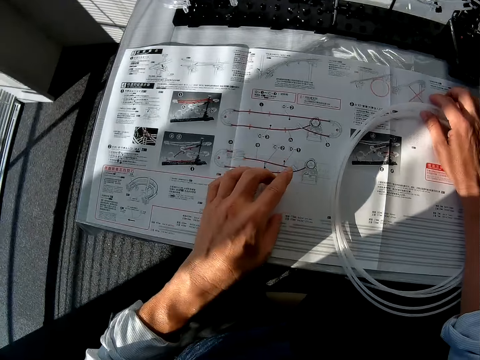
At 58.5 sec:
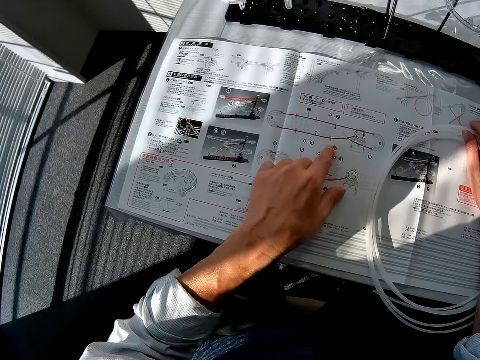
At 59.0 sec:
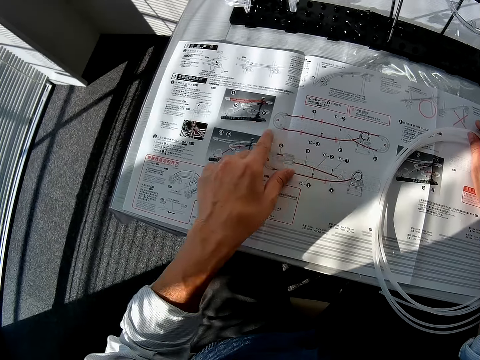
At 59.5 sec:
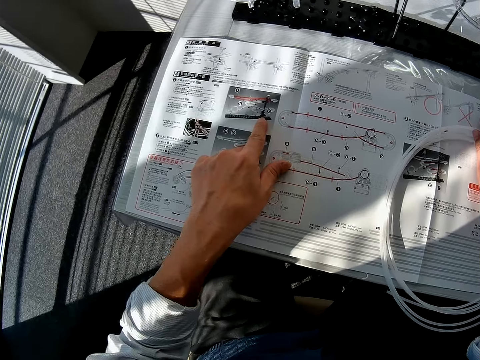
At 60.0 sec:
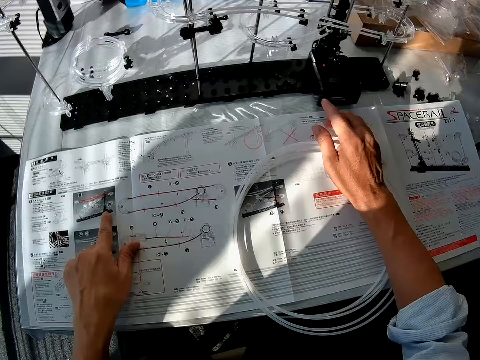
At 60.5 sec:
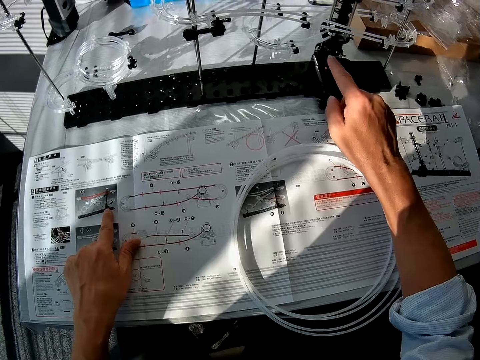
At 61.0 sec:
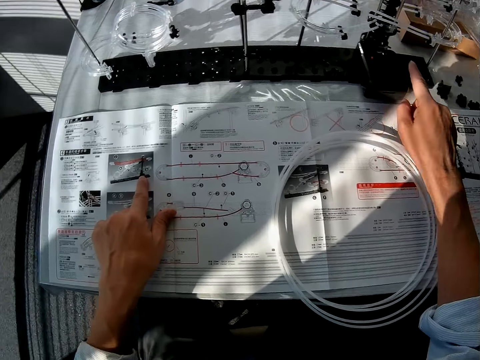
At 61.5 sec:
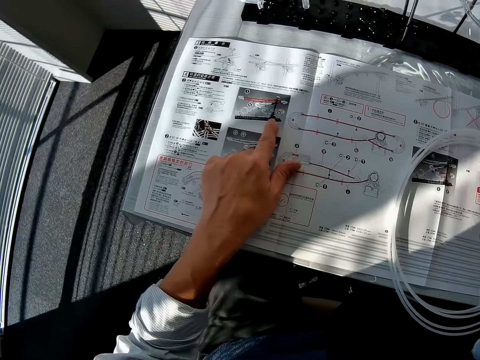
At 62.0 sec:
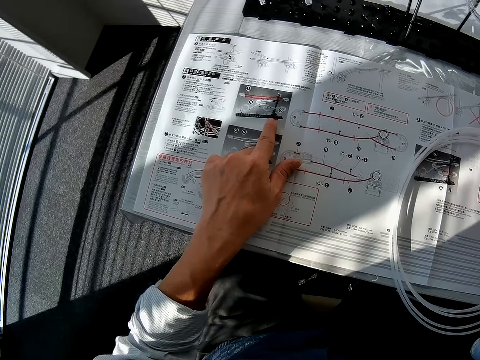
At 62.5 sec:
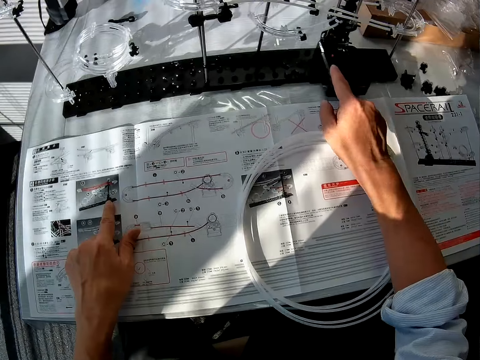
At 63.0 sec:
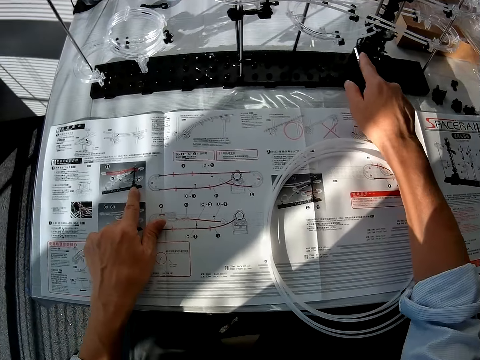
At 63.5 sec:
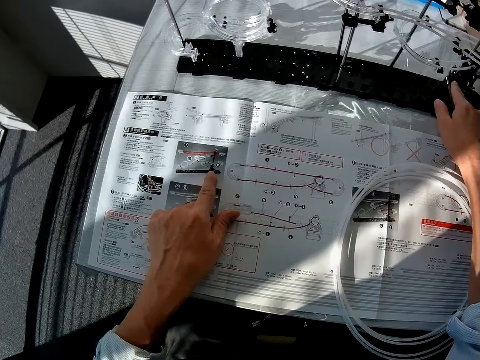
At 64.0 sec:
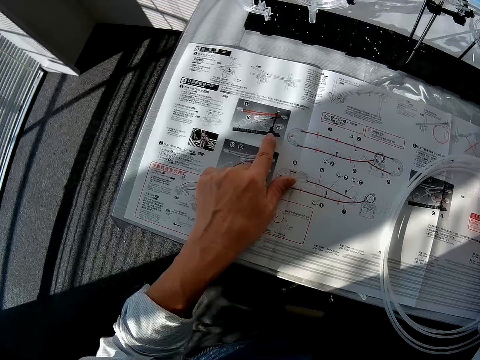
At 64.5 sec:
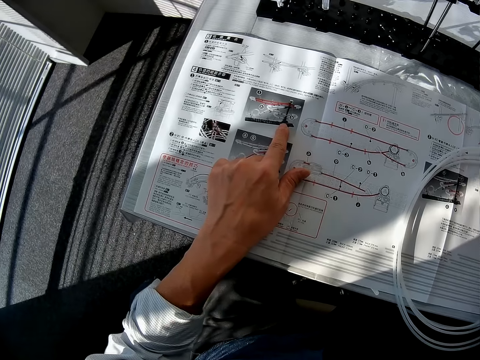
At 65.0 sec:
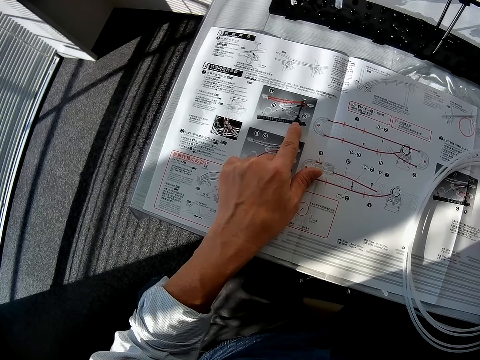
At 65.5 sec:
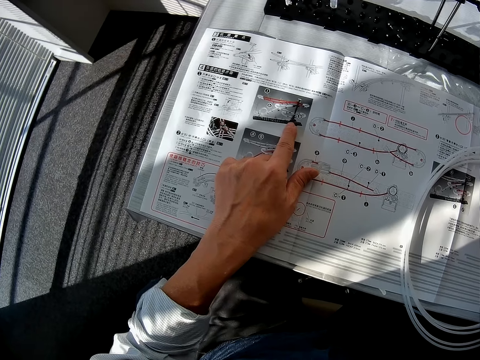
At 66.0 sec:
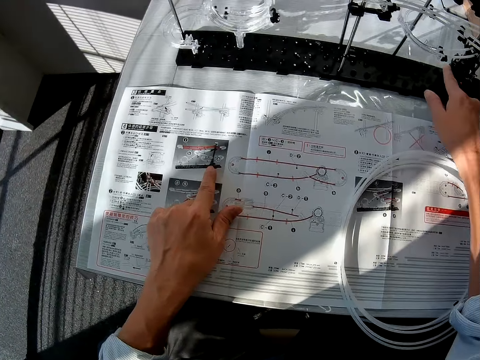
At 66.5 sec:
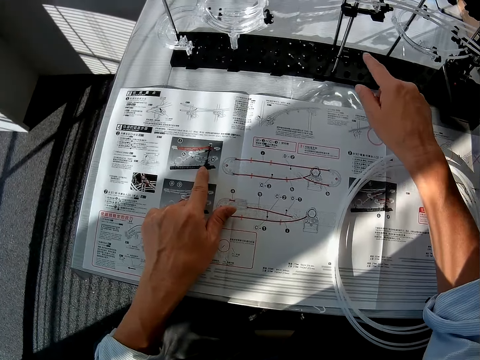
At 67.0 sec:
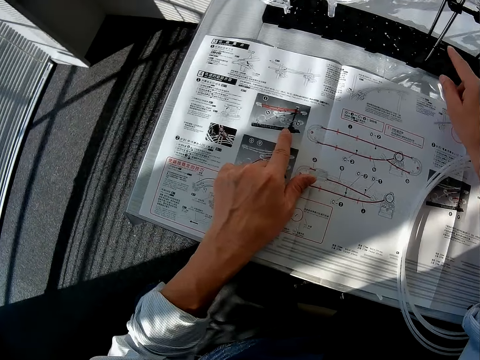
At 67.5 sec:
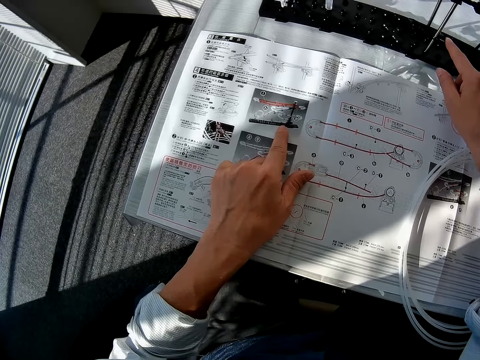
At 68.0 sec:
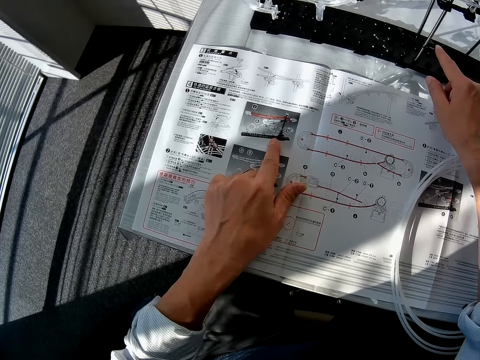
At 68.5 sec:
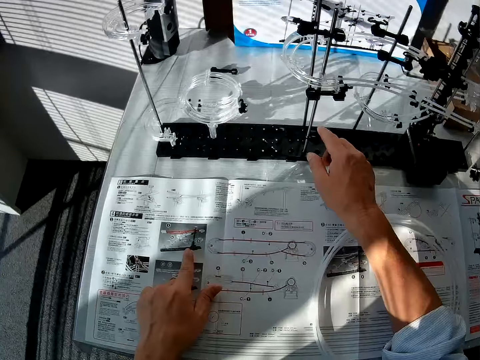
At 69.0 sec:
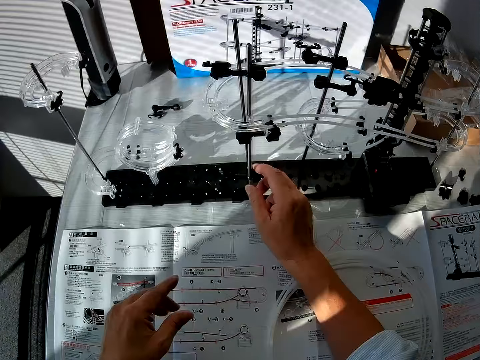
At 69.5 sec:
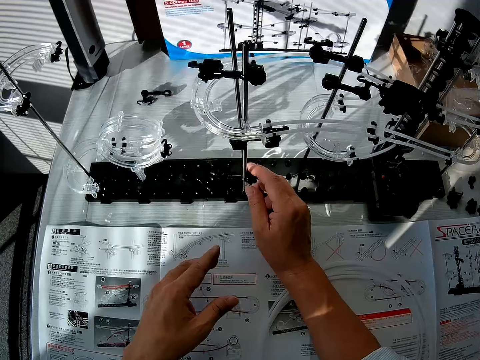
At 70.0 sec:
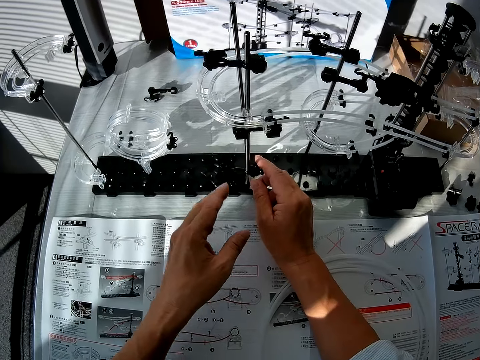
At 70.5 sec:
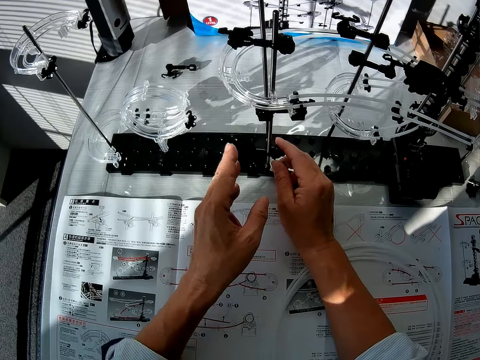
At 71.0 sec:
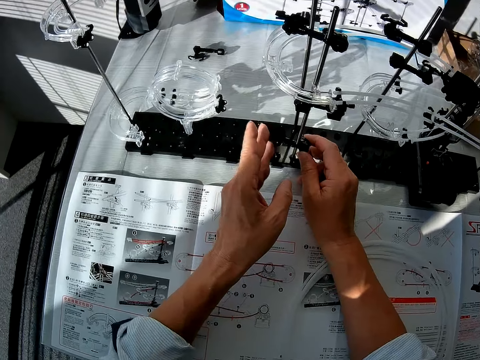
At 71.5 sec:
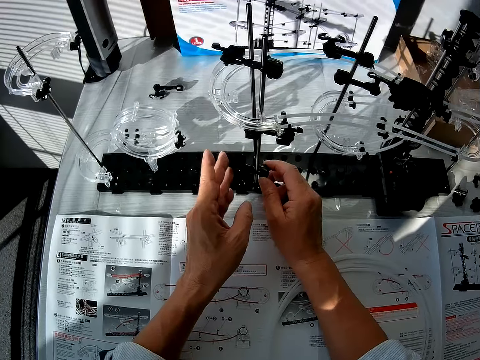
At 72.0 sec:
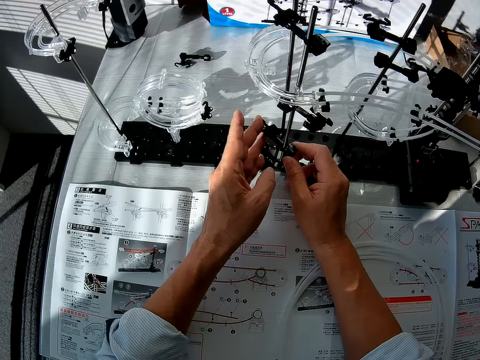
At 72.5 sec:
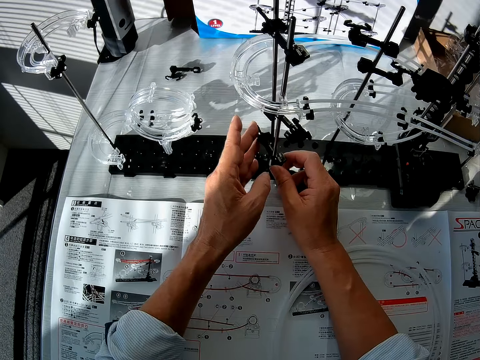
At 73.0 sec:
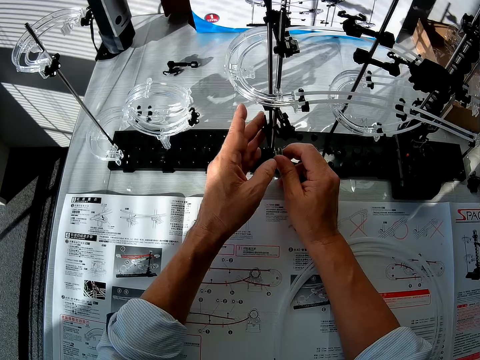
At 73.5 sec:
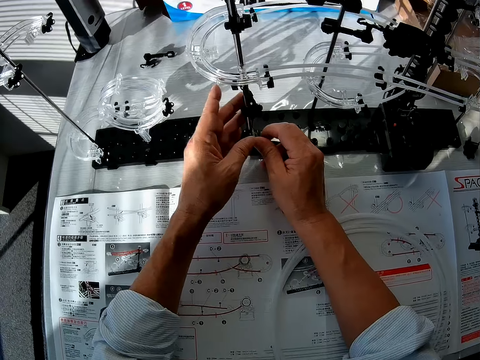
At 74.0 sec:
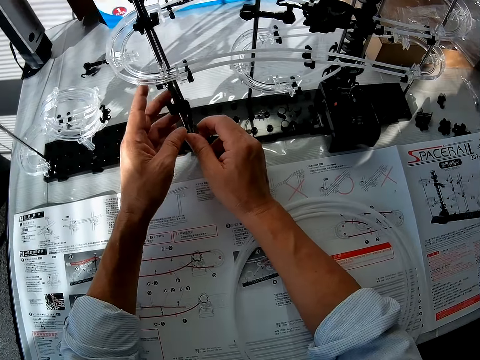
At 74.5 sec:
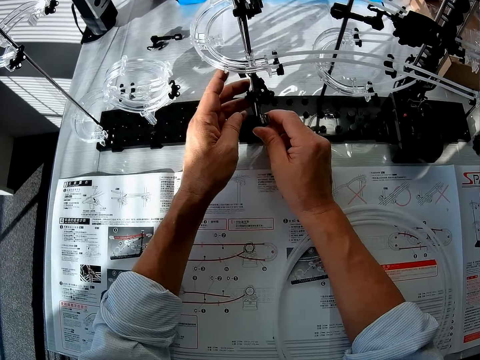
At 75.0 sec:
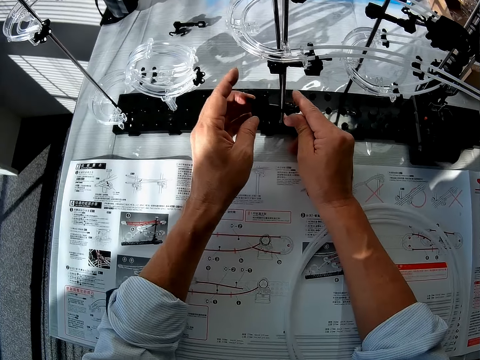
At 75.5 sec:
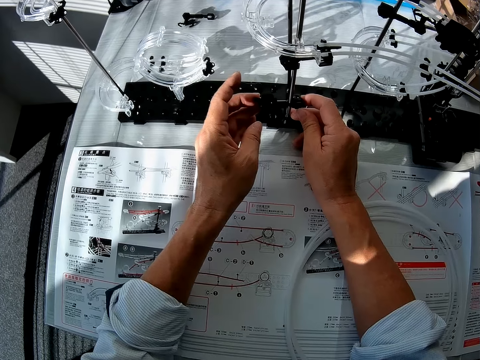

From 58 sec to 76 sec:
The camera wearer places his right hand on the standard rail. He moves his left index finger on the space rail manual. He points at the space rail. He refers to the space rail manual. He points at the space rail. He refers to the space rail manual. He touches the space rail. He holds an arm holder. He turns the arm holder.

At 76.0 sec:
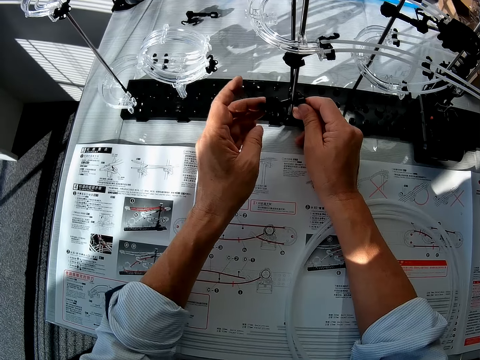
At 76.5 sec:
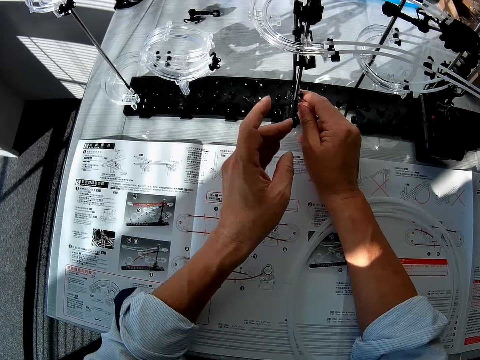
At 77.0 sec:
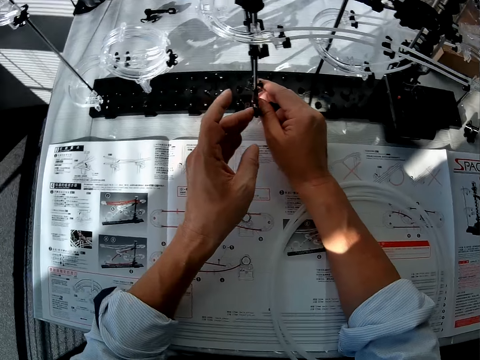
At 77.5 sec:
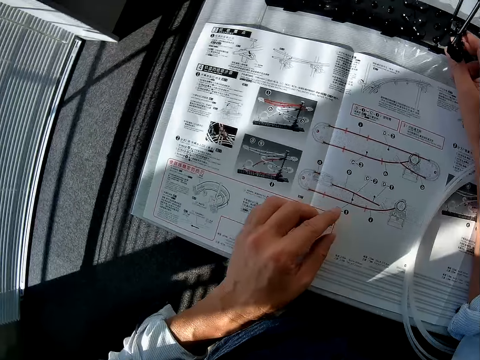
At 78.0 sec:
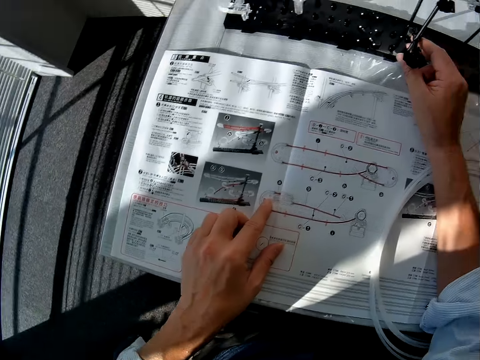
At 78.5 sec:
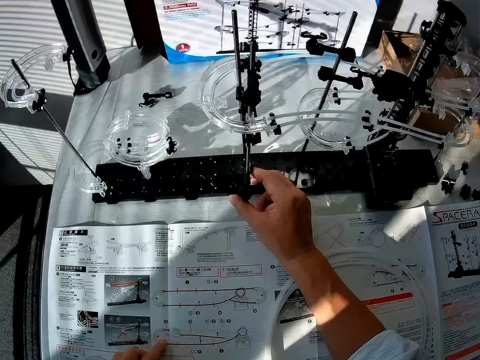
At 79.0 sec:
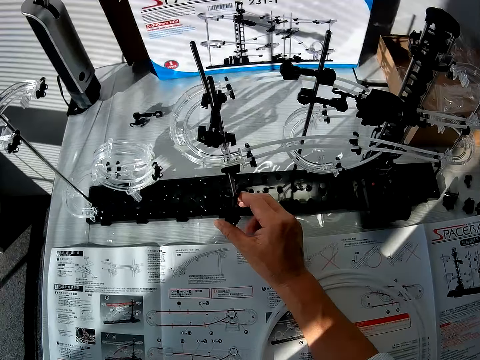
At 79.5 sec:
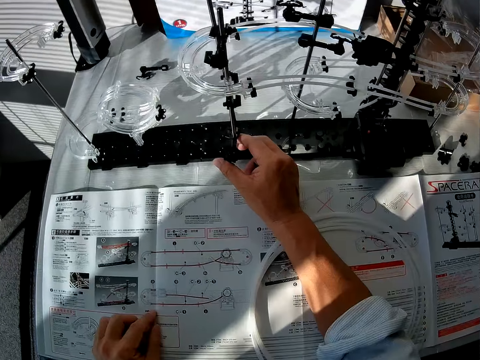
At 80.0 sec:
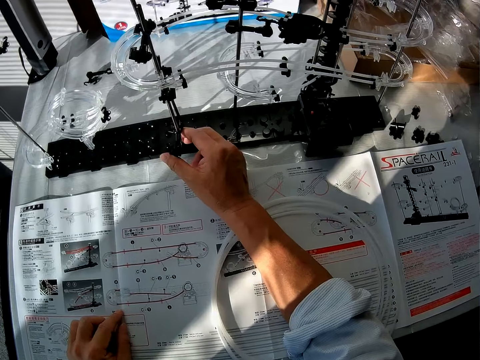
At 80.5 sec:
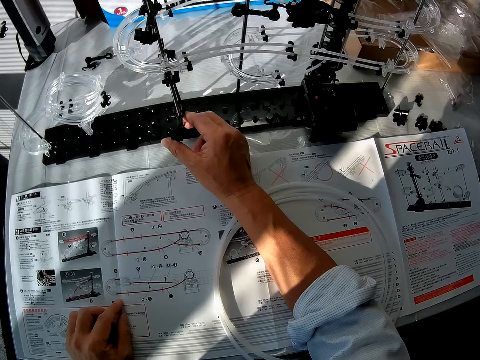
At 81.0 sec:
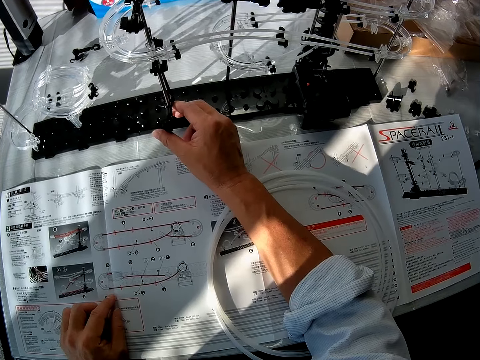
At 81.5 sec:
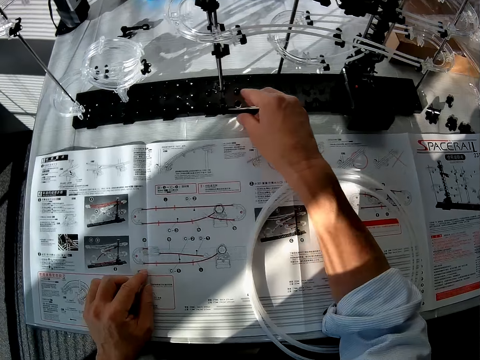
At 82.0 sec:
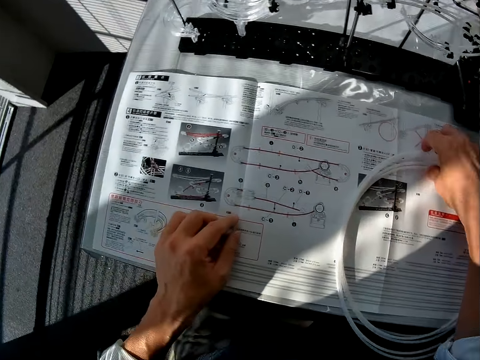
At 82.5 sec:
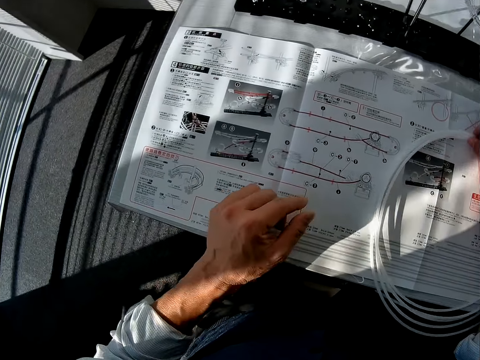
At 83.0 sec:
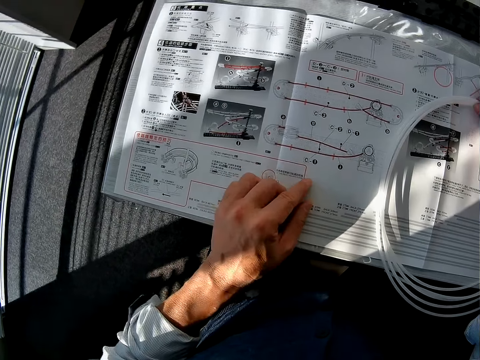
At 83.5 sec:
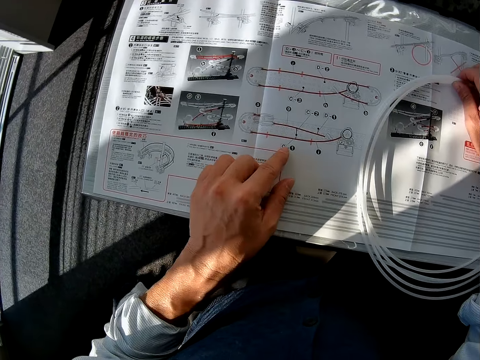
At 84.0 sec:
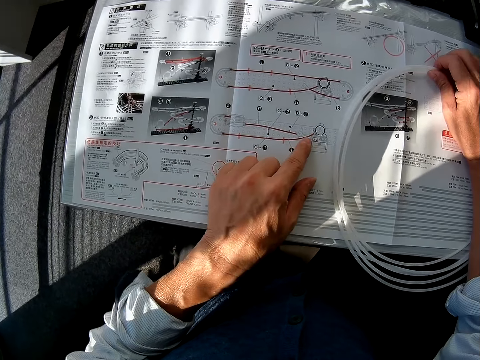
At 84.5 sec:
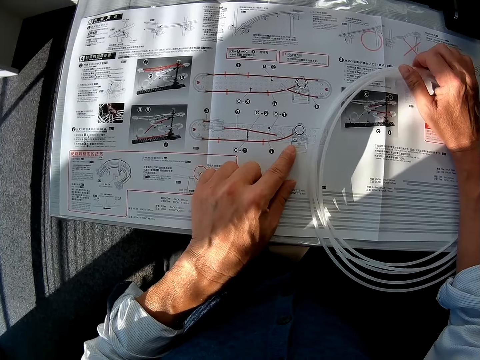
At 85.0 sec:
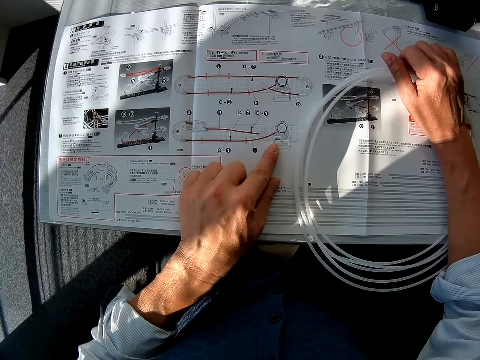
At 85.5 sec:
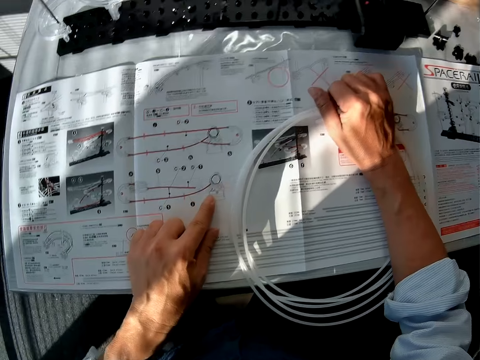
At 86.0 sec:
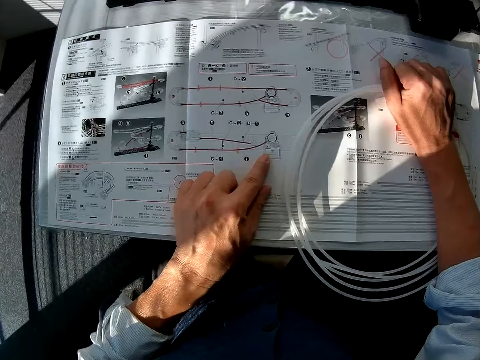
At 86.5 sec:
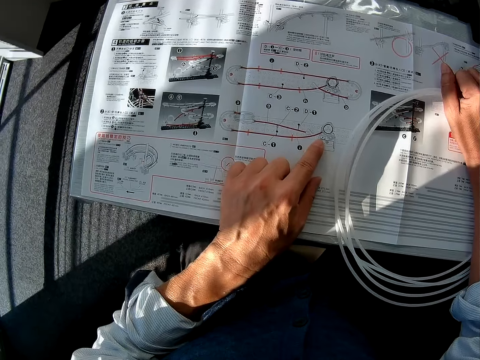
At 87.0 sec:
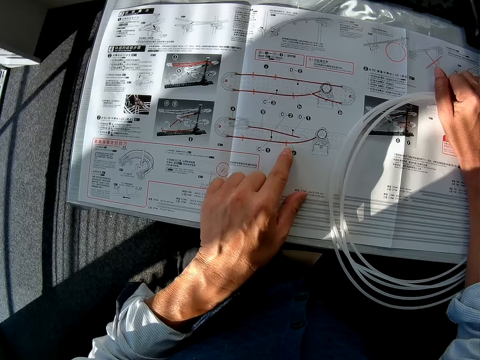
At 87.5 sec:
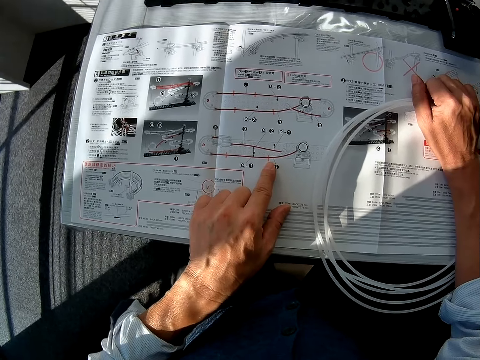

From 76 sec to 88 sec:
The camera wearer places his left hand on the space rail manual. He holds the arm holder. He refers to the space rail manual. He holds the standard rail. He touches the pipe. He moves his left index finger on the space rail manual. He holds the standard rail.
